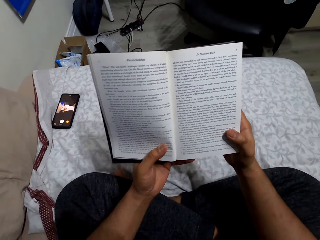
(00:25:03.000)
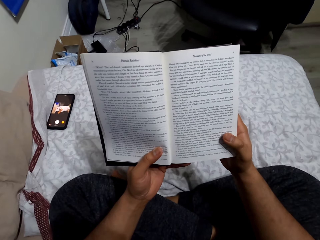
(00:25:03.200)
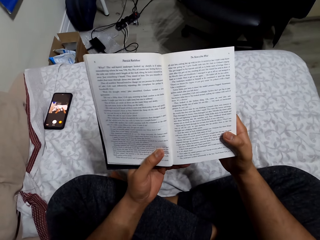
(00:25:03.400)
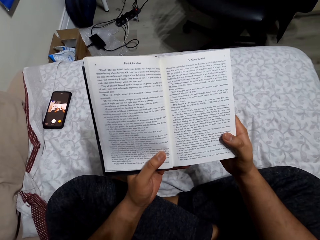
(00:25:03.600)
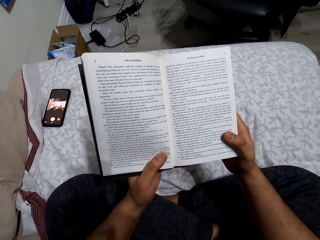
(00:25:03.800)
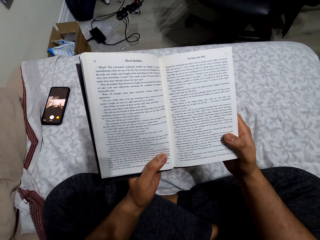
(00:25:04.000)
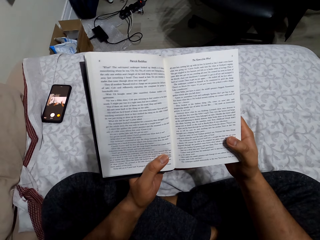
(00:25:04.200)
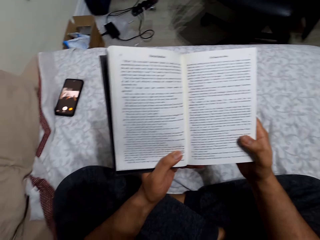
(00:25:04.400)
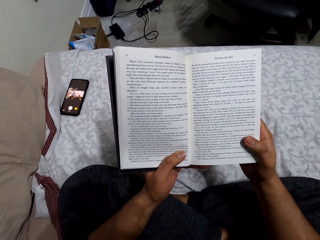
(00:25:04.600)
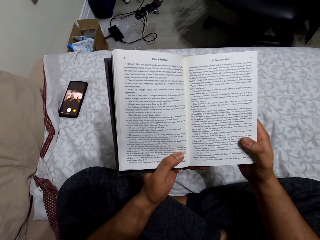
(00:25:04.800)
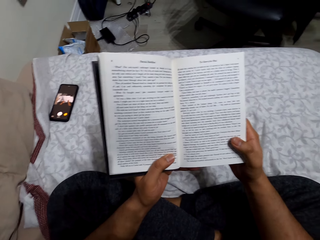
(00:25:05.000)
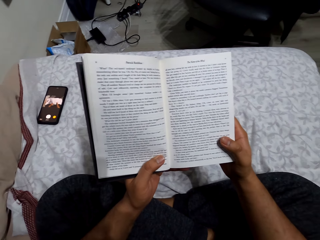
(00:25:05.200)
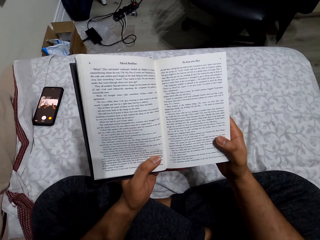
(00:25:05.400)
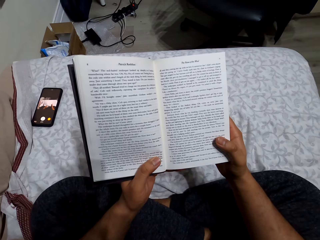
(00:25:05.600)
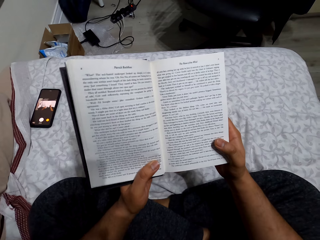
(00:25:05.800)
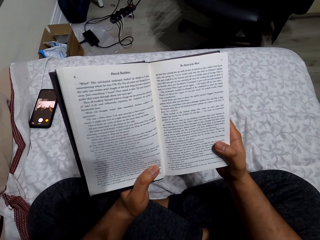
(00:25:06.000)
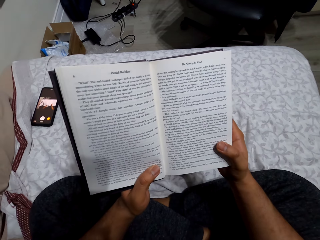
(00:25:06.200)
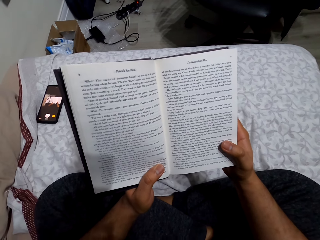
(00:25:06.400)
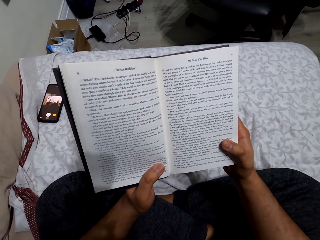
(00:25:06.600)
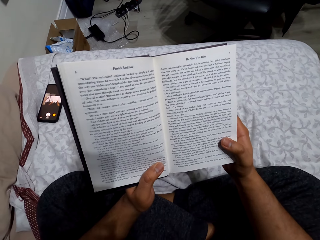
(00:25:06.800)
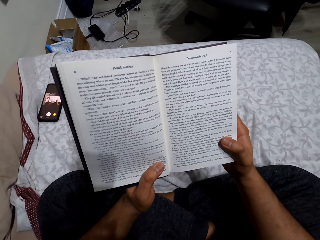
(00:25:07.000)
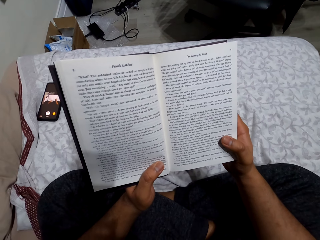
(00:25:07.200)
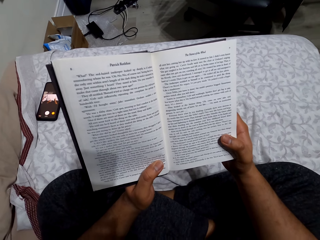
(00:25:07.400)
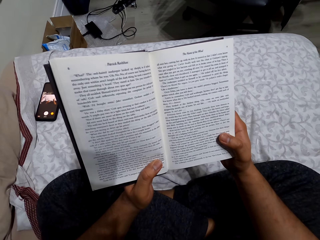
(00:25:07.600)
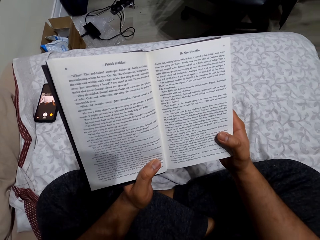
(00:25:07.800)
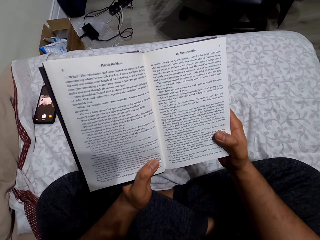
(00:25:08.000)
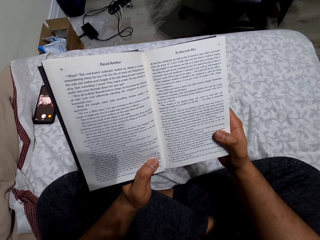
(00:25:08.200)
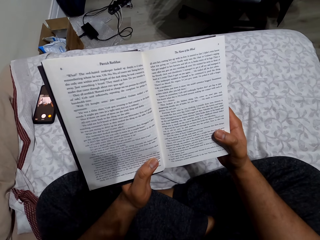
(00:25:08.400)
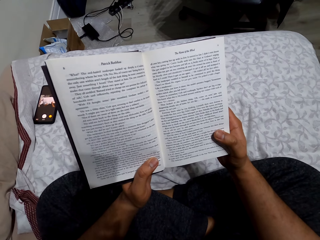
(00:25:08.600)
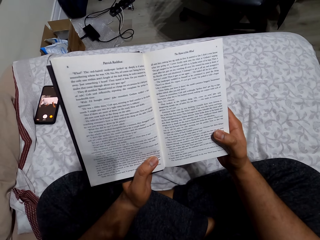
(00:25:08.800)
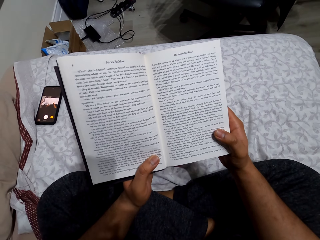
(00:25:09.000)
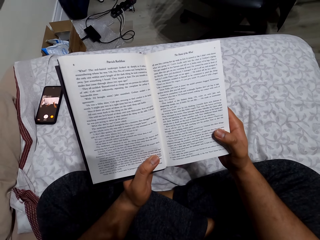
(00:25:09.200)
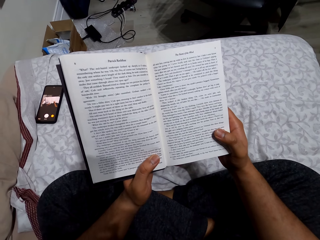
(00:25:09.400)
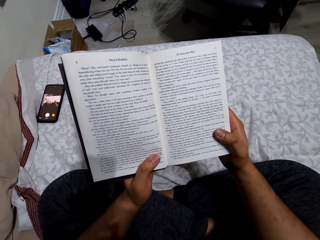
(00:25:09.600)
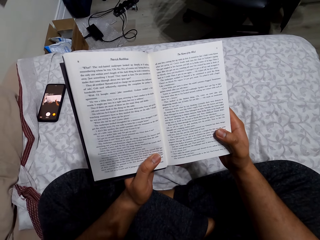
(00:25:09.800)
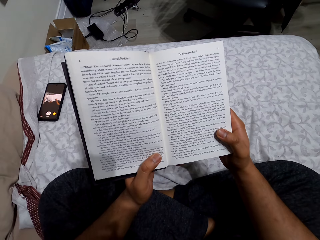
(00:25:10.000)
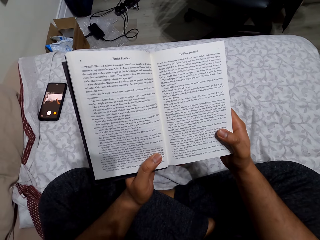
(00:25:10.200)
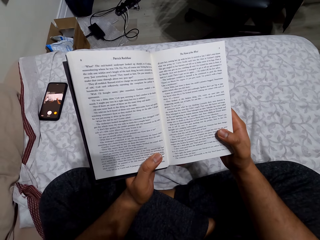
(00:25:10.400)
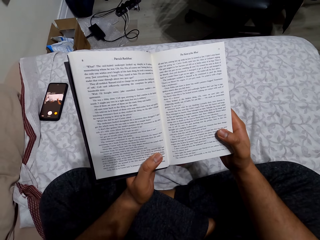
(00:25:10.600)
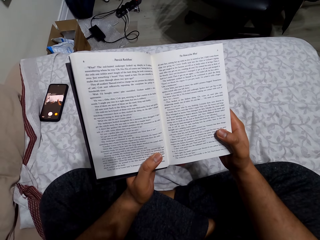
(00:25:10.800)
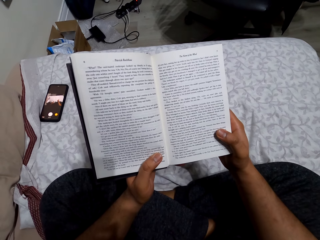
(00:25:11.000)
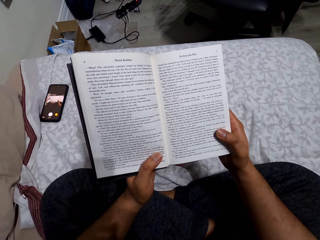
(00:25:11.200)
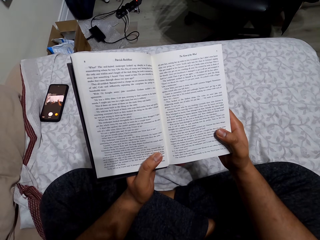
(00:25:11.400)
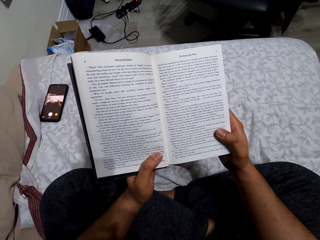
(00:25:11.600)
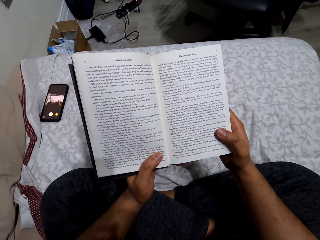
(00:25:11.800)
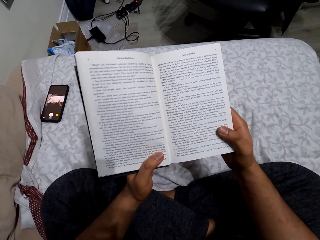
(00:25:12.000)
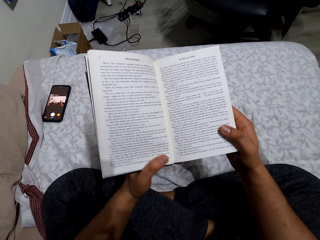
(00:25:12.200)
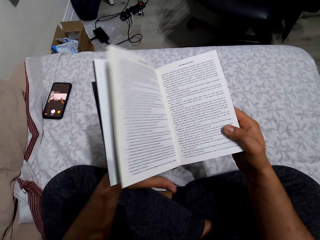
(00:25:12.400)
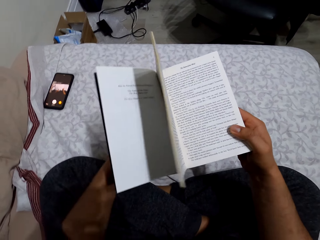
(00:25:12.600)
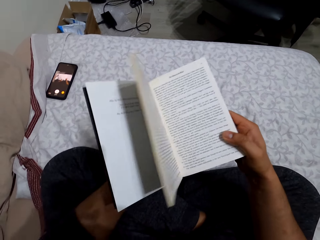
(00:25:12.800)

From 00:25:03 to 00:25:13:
The camera wearer reads the book.

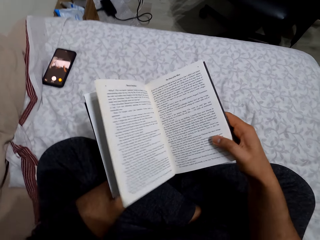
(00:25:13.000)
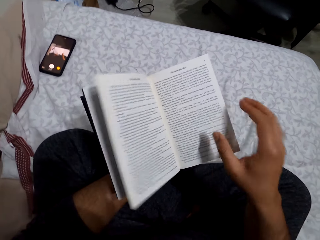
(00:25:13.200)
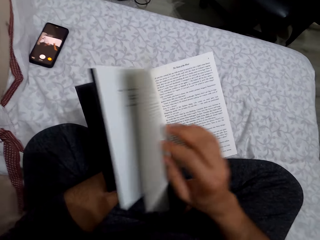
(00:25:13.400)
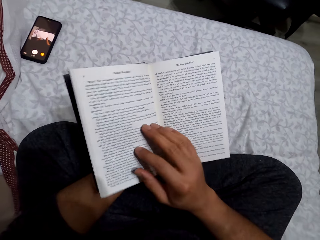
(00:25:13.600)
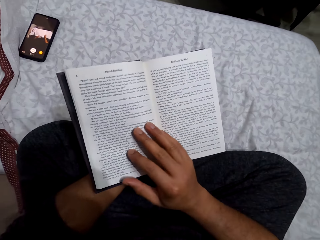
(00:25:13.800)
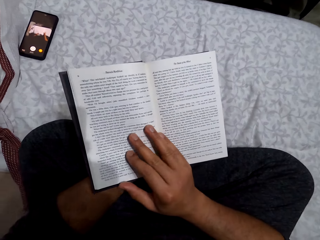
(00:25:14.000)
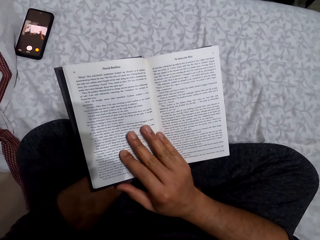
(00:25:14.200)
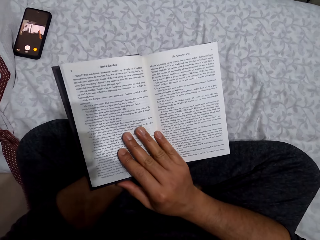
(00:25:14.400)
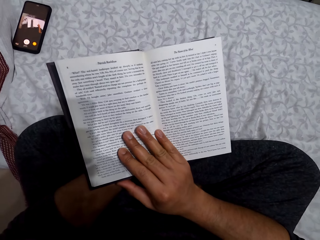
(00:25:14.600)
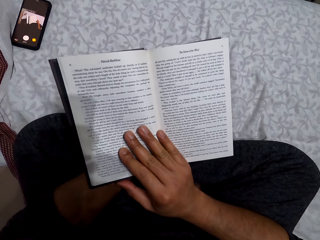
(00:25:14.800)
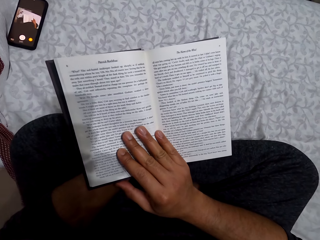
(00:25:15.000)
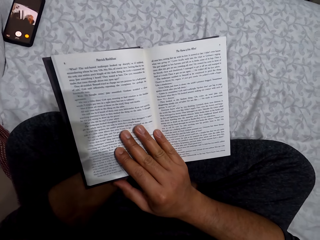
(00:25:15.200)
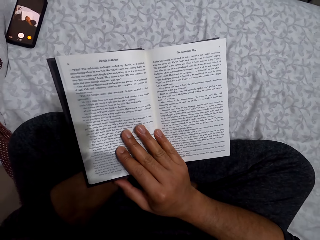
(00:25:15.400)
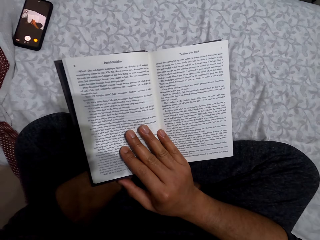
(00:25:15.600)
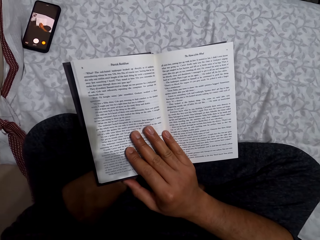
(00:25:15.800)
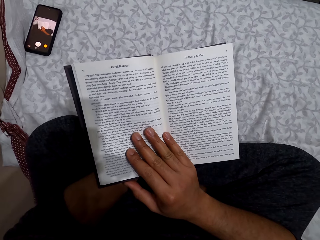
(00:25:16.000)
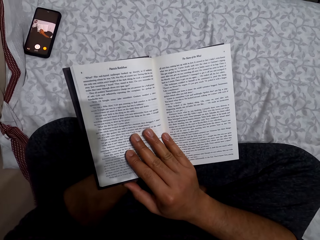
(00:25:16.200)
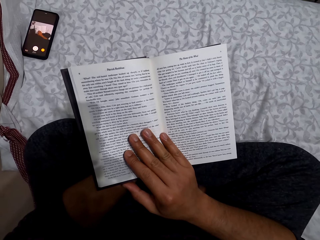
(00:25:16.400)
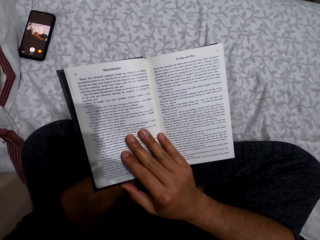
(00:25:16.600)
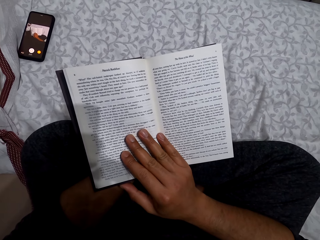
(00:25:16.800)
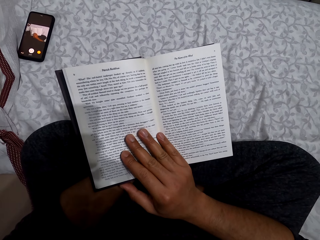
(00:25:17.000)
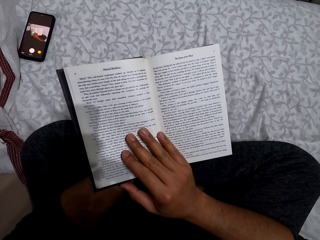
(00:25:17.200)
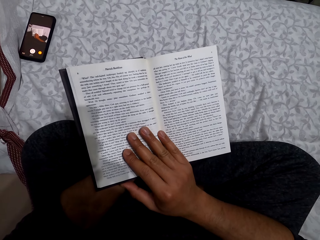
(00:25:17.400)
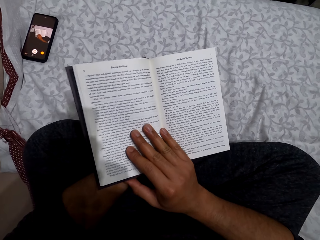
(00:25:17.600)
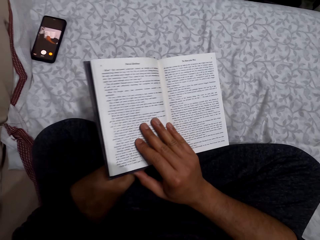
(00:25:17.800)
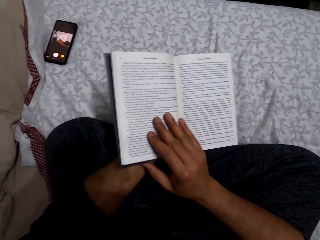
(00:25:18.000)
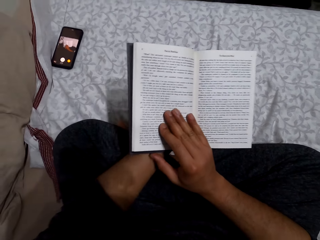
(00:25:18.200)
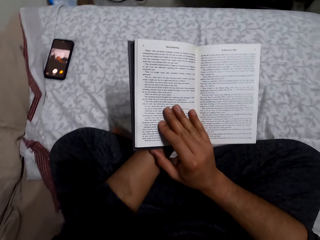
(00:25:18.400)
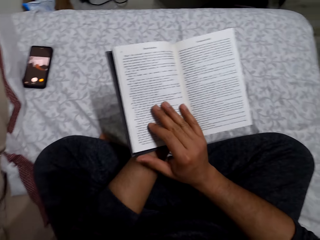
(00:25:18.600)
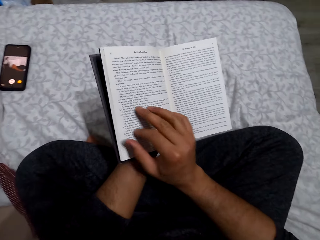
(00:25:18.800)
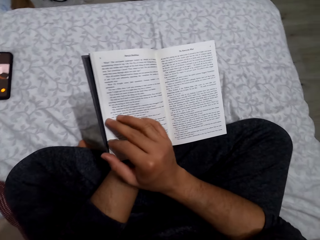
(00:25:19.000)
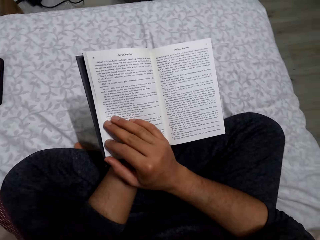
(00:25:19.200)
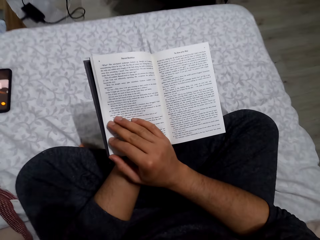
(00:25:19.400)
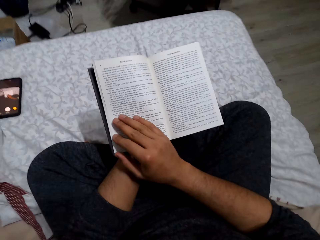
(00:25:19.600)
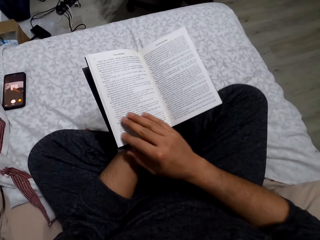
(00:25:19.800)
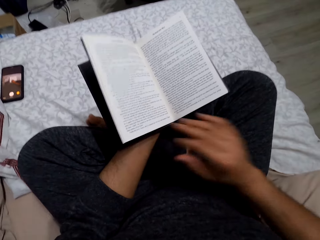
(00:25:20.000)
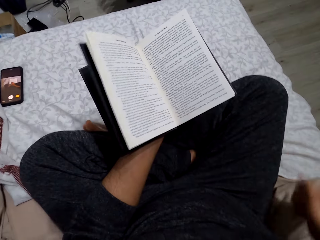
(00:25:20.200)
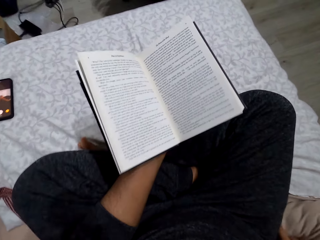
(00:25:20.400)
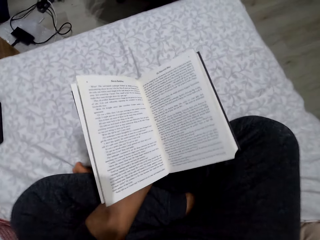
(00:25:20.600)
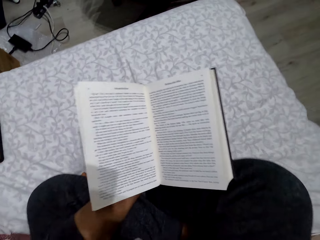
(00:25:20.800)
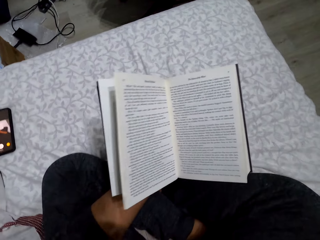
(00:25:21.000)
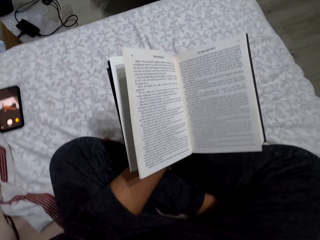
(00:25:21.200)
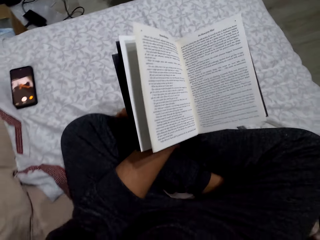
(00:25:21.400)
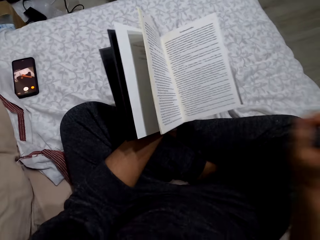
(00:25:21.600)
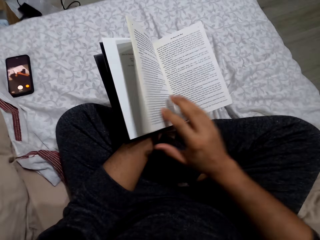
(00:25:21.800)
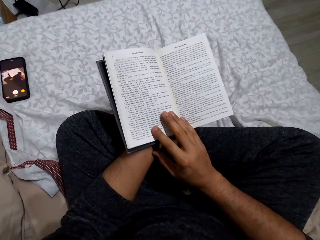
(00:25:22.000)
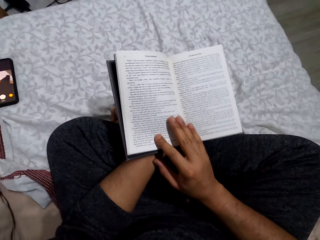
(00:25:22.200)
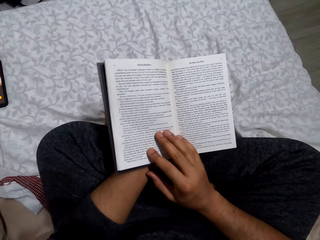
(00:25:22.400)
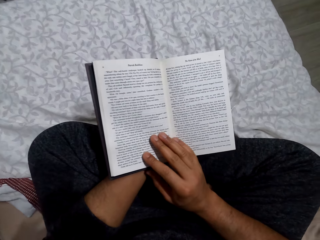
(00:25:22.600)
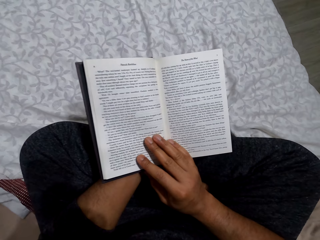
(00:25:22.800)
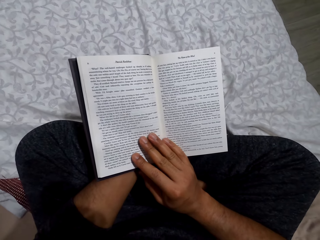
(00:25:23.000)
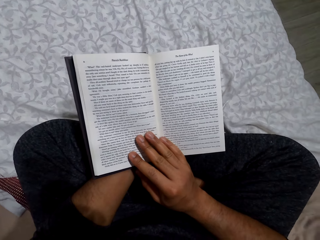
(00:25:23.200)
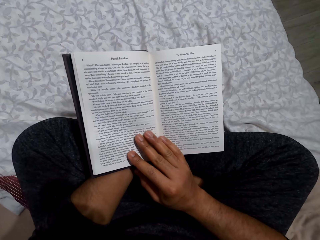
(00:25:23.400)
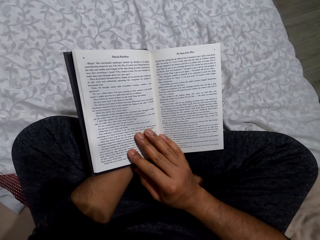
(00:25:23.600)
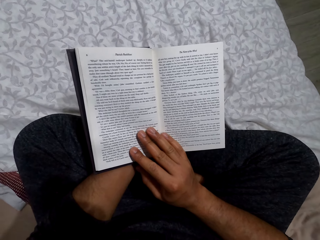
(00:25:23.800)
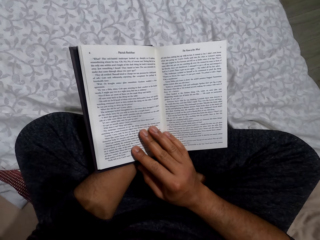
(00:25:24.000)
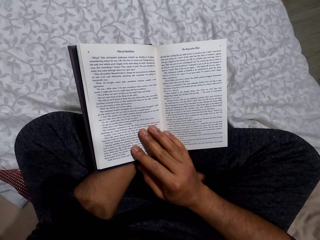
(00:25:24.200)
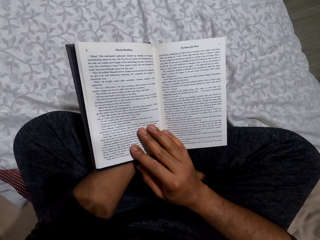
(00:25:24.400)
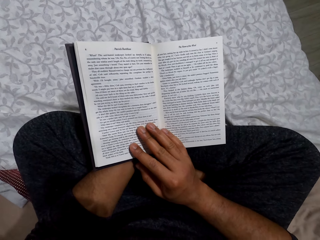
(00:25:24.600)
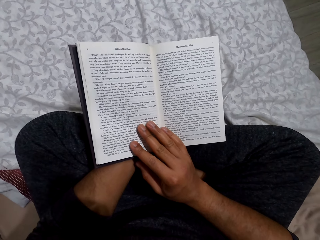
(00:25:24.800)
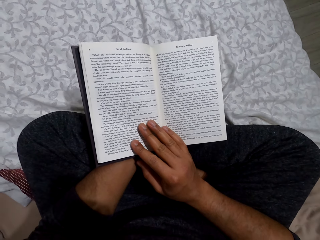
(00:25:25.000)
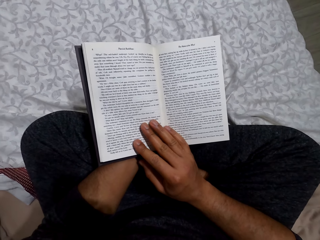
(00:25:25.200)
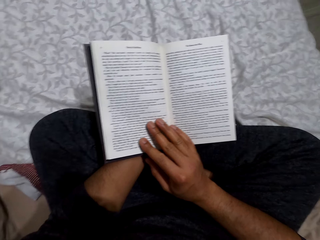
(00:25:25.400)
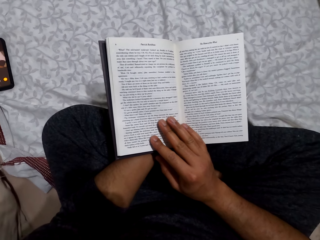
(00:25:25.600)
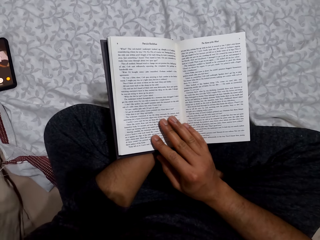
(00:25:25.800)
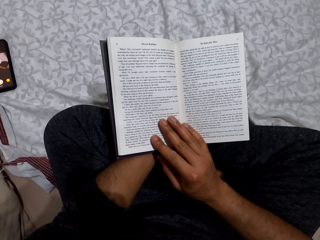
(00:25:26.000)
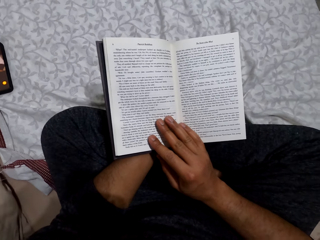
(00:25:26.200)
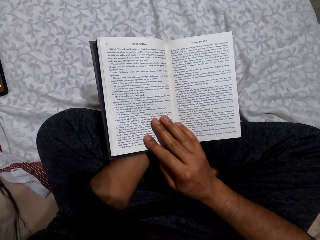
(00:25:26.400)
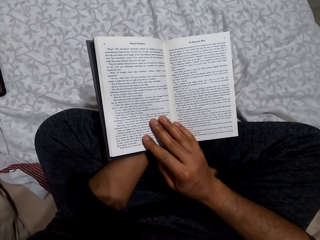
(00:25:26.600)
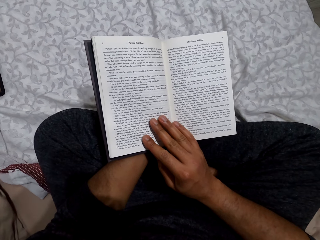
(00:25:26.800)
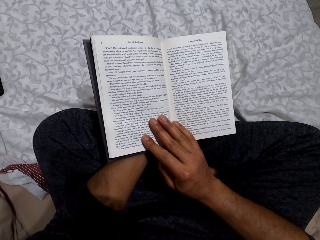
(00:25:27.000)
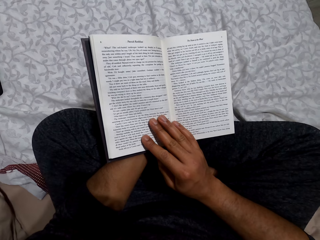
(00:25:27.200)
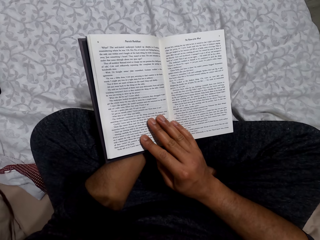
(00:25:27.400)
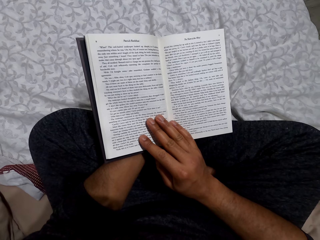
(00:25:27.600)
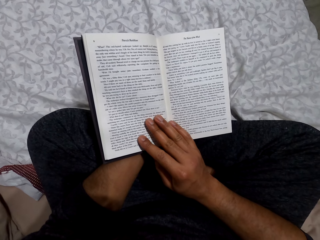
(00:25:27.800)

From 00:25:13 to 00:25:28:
The camera wearer places his right hand on the book. He reads the book. He adjusts his body on the bed. He places his right hand on the book. He reads the book.
